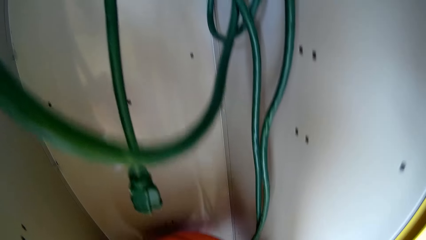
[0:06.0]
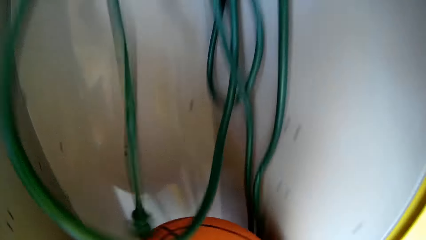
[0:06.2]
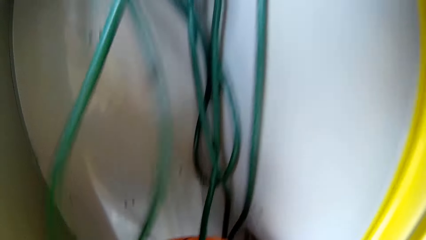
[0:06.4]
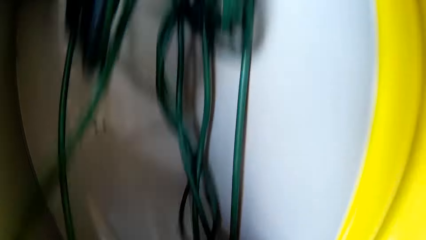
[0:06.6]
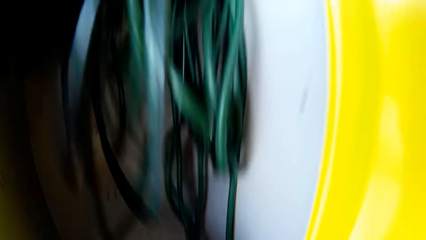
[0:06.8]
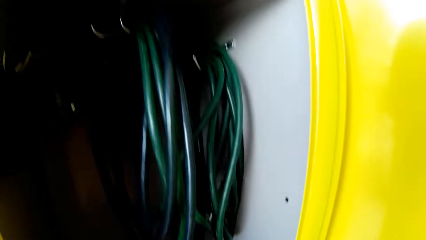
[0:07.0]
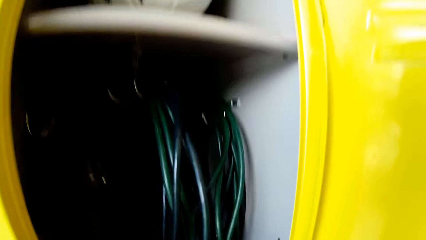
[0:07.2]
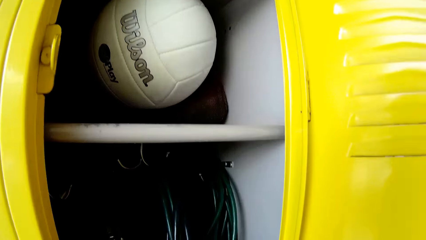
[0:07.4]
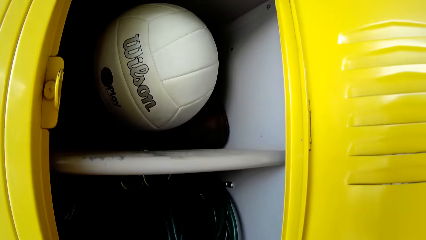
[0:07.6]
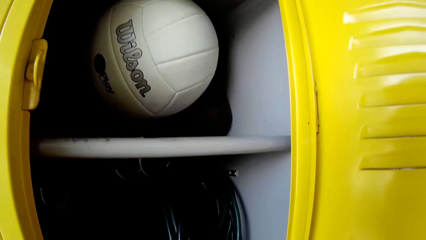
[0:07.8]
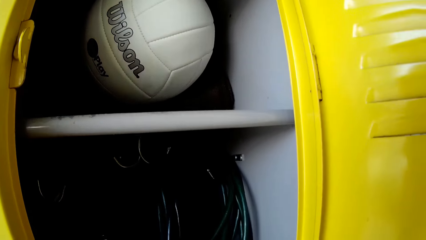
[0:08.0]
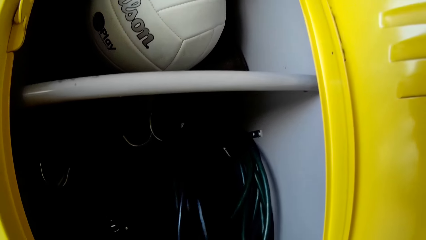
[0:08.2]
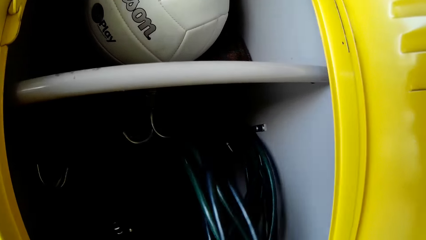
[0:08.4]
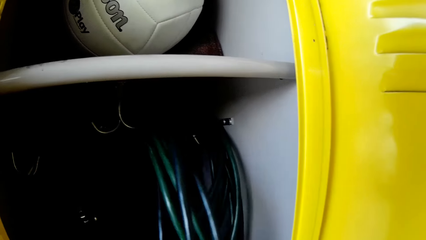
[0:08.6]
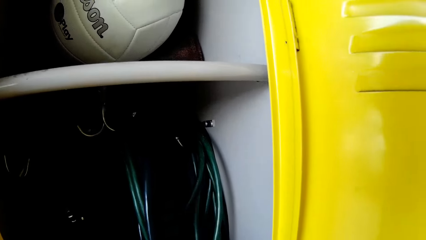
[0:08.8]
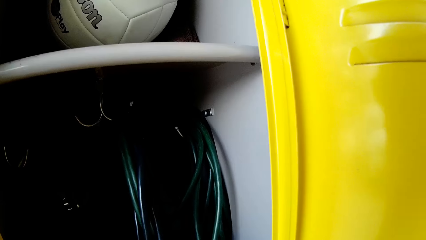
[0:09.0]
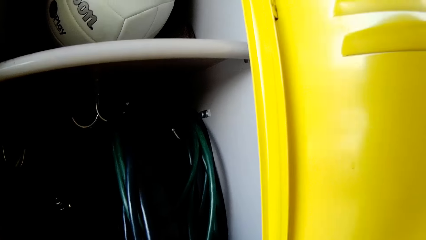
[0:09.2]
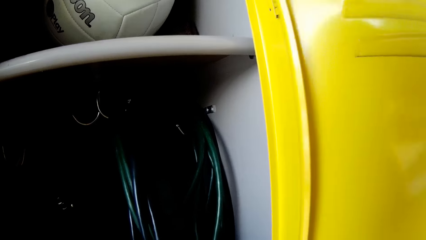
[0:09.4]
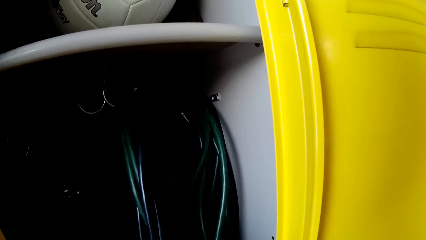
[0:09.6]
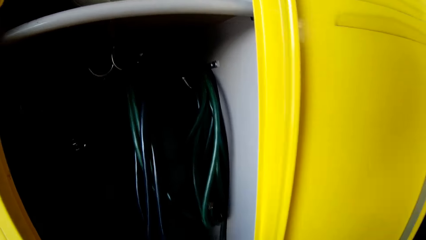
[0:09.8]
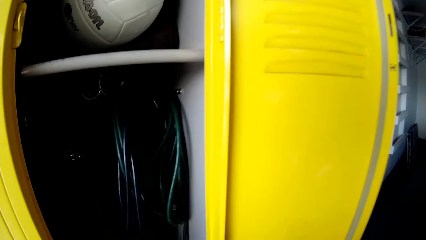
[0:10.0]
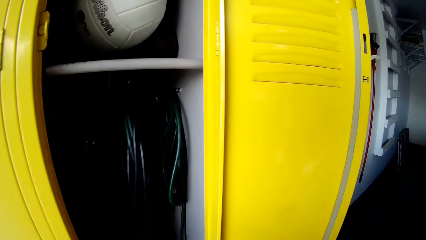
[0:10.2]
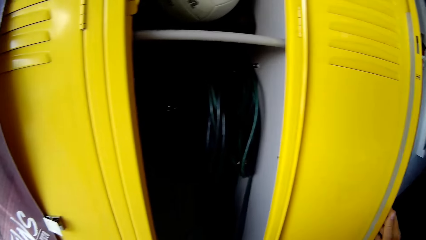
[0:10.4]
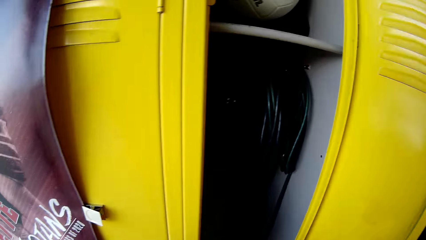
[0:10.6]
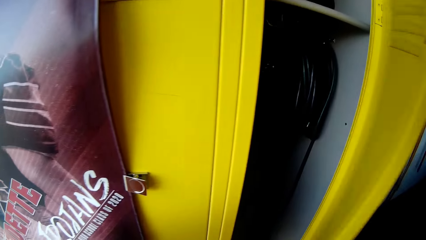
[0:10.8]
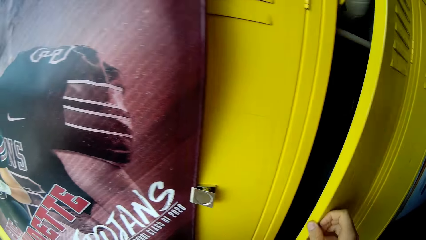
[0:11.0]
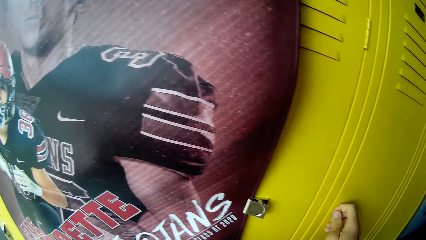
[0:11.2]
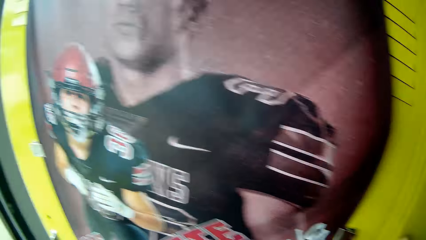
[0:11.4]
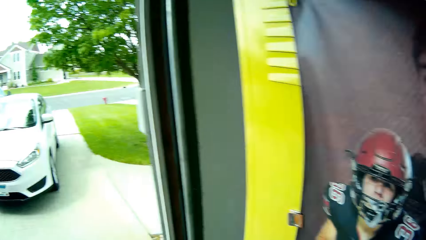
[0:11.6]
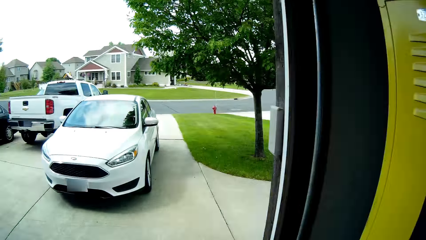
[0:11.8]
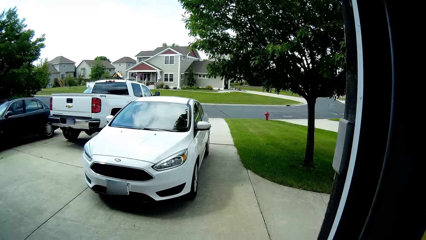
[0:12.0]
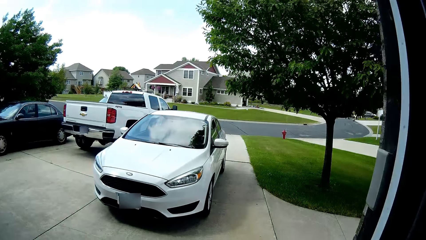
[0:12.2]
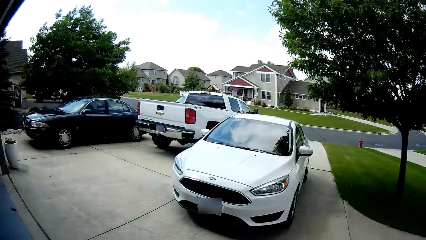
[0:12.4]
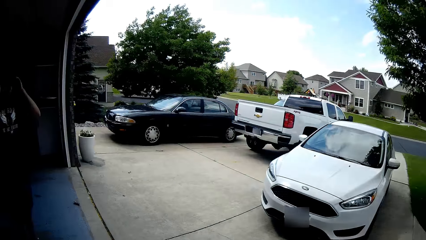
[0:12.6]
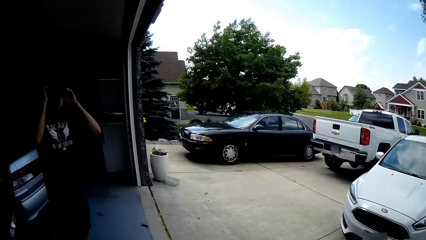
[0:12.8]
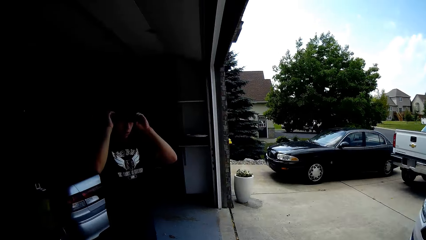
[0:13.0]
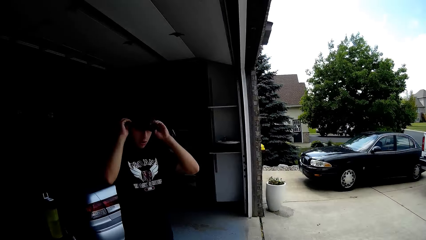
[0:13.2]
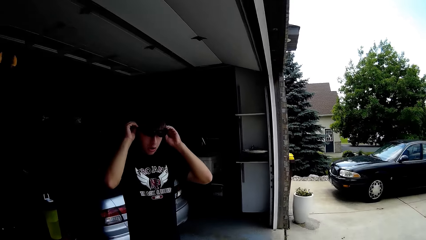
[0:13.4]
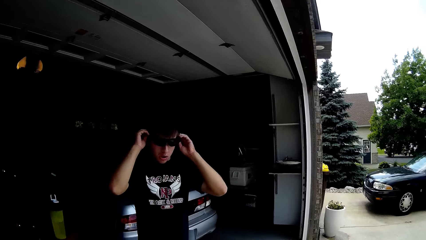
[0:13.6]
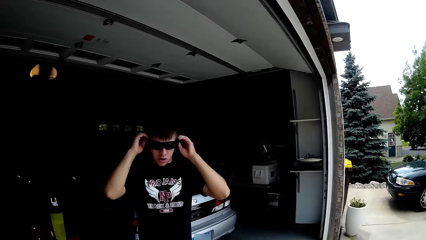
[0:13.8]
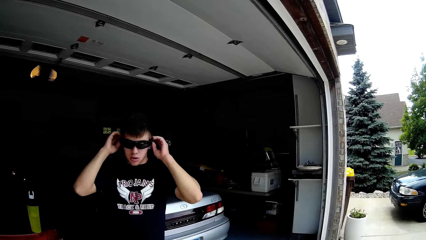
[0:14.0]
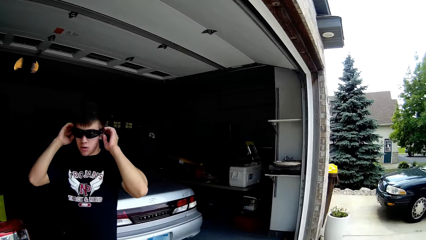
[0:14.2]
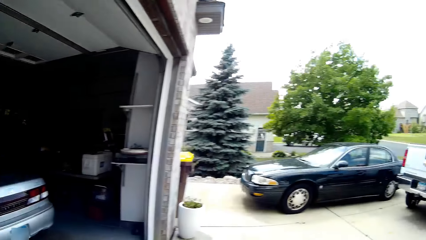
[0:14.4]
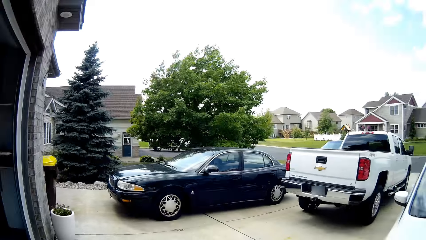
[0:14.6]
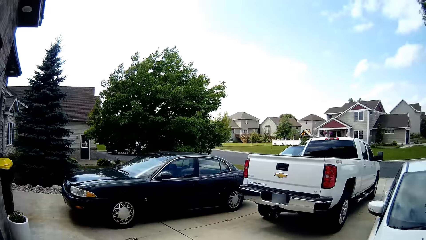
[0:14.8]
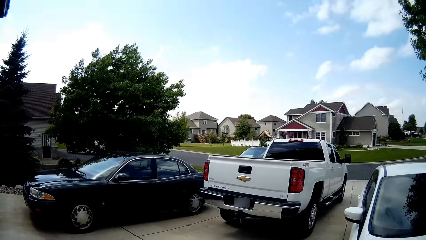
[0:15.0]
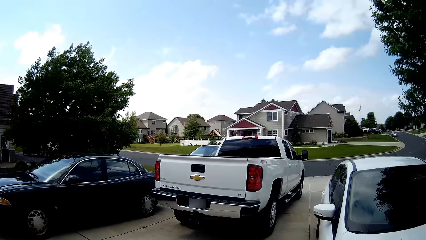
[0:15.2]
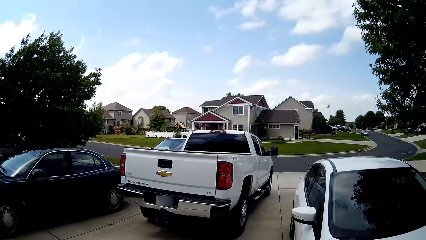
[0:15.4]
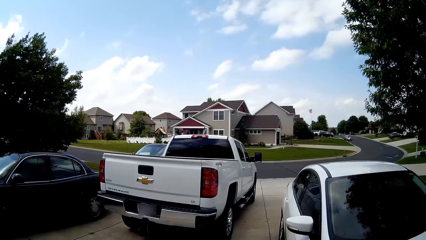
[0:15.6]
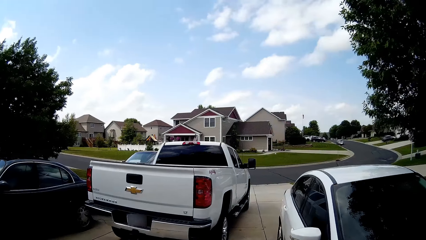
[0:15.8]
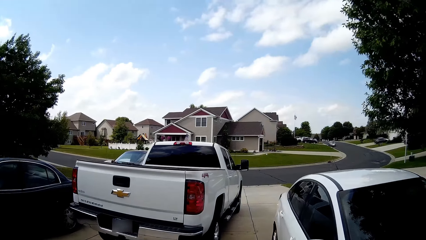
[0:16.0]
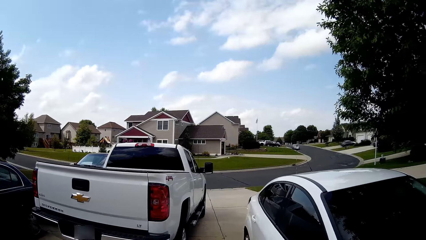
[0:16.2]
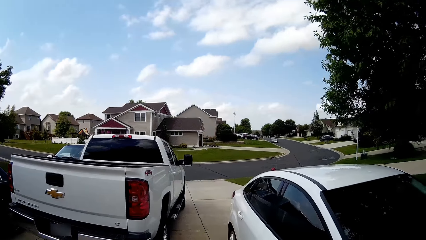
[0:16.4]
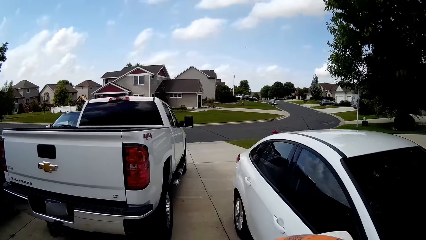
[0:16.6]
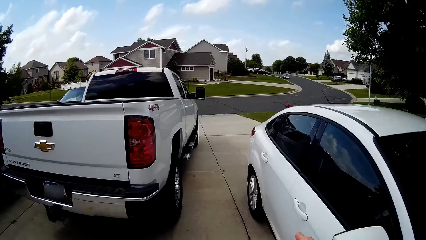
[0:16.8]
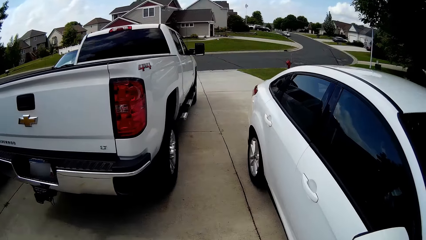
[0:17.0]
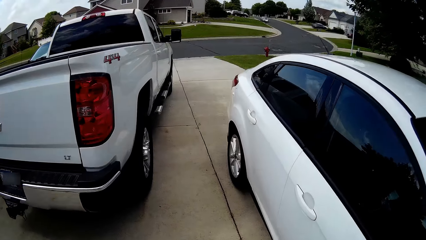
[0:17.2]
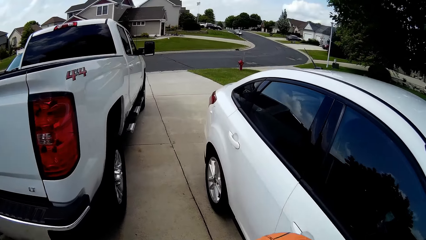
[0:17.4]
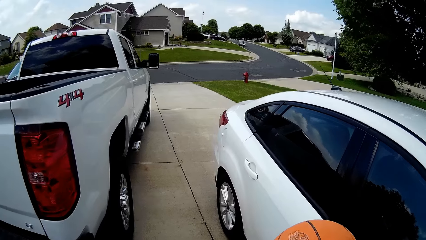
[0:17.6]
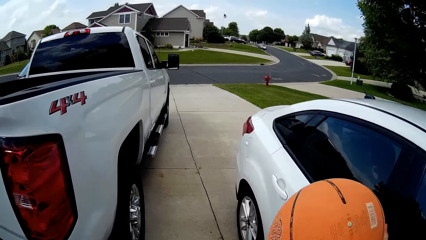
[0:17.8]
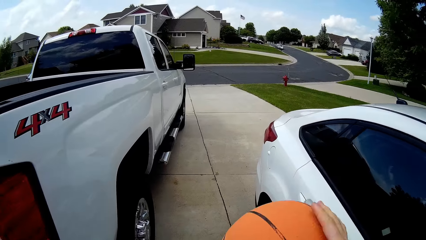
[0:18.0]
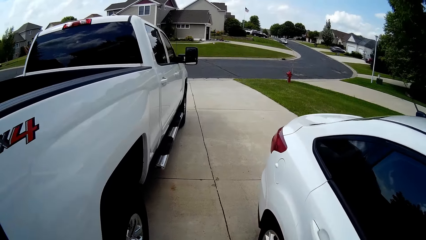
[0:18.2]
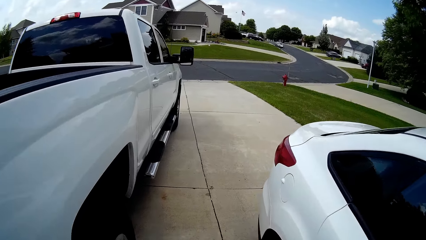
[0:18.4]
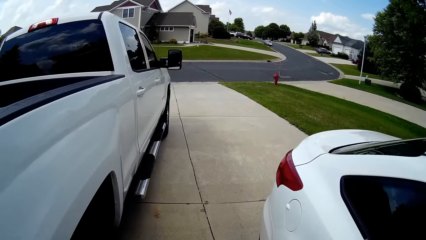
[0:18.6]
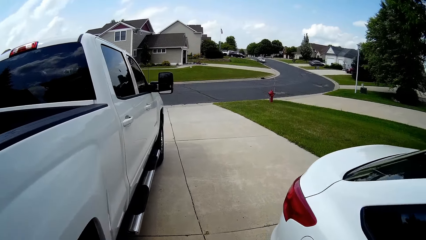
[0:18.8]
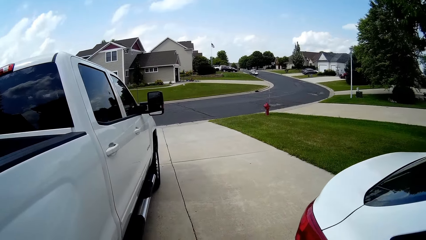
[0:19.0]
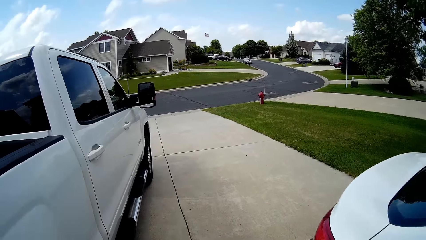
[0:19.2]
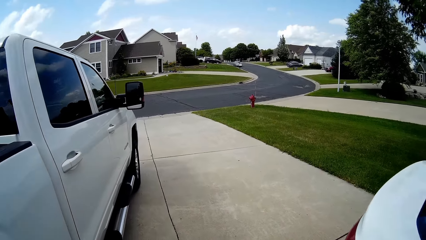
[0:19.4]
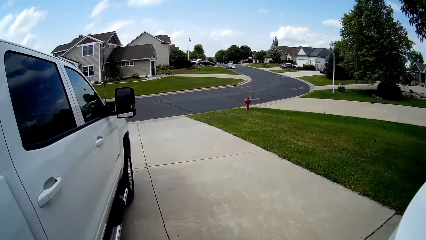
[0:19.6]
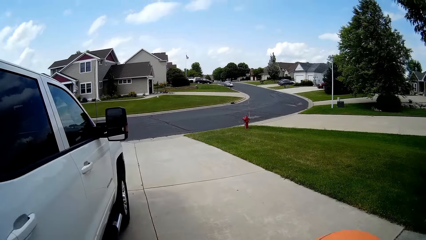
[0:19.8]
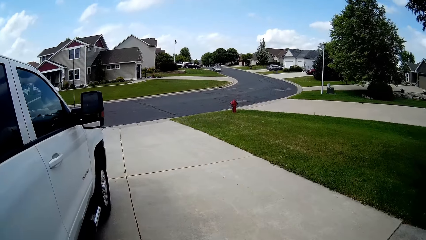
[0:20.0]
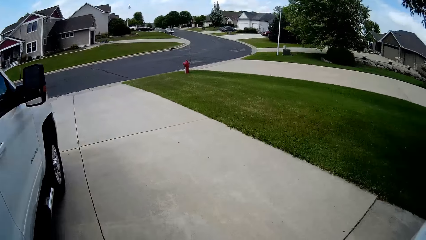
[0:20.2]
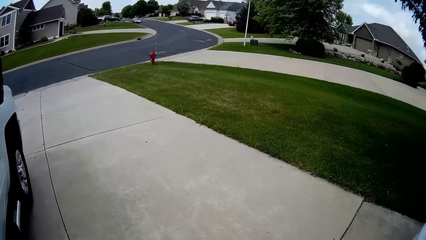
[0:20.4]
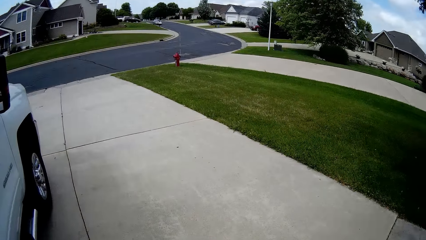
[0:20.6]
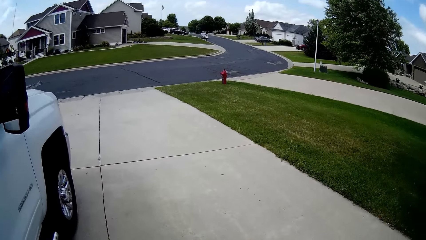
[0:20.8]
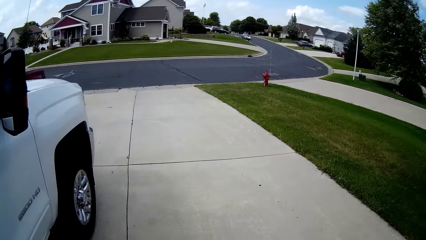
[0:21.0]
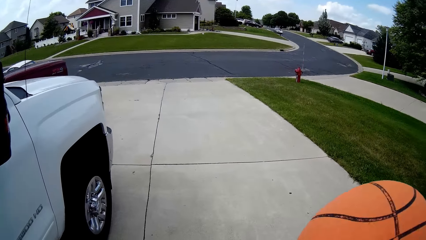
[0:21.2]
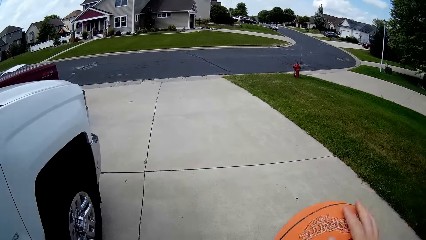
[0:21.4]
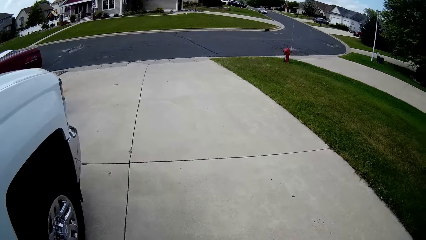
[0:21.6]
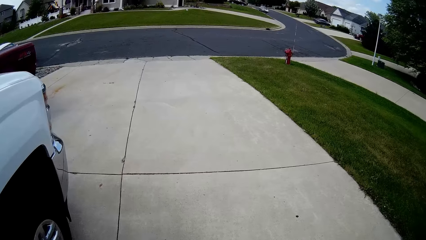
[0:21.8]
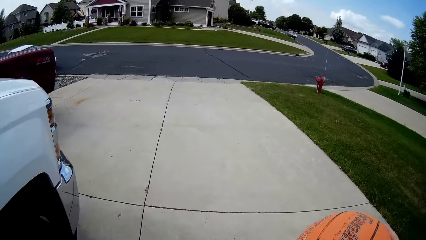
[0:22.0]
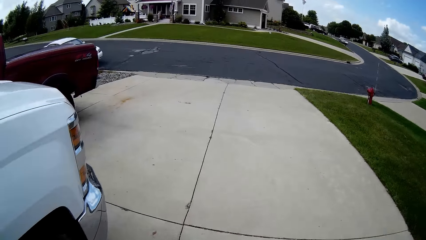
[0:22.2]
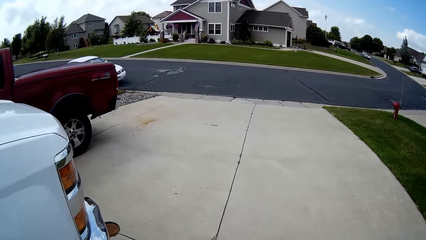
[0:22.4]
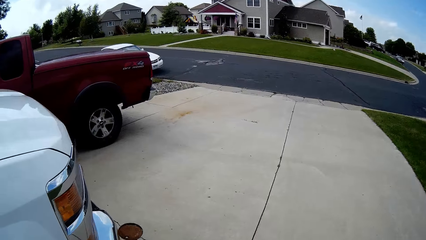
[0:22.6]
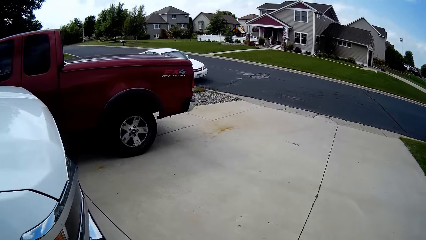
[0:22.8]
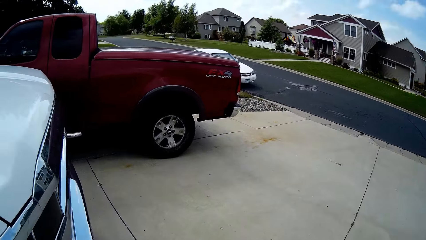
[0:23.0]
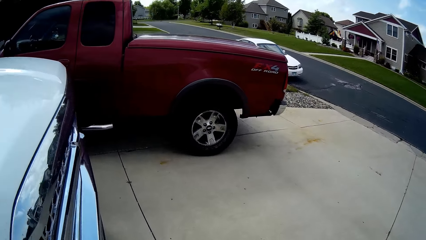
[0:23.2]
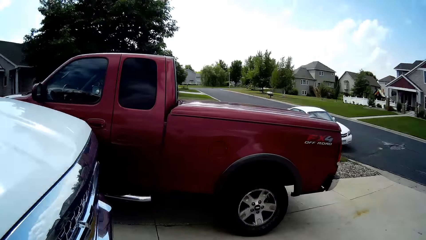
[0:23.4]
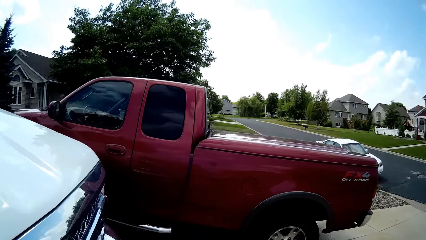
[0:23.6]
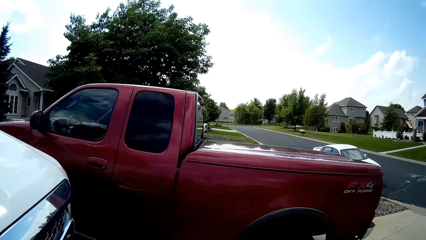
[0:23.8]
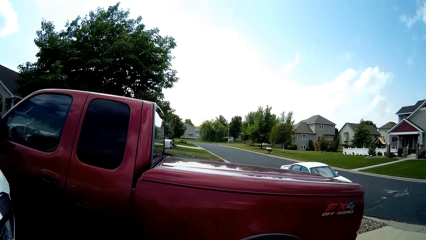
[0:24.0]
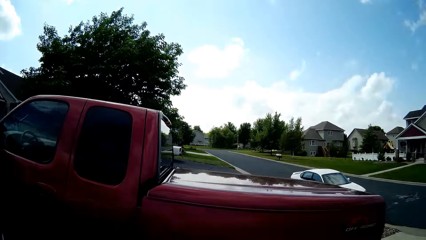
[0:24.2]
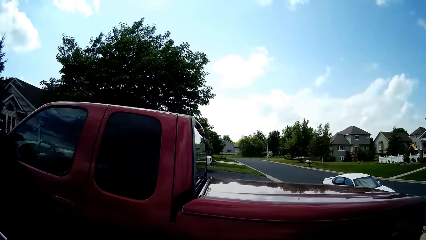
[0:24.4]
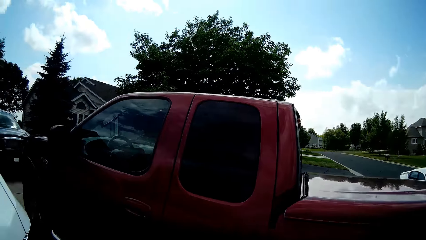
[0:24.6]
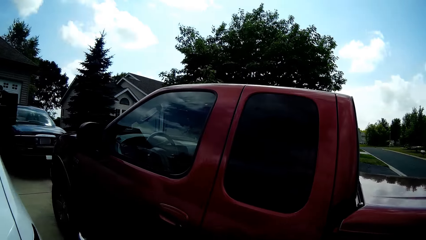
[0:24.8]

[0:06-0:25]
The camera wearer touches cables in the locker. He closes the locker. He turns to his left. He walks outside. A man wears spectacles. The camera wearer talks to the man. He walks towards vehicles. He spins a basketball in his hands. He bounces the ball. He bounces the ball again. He walks towards a road. He walks towards a vehicle.
